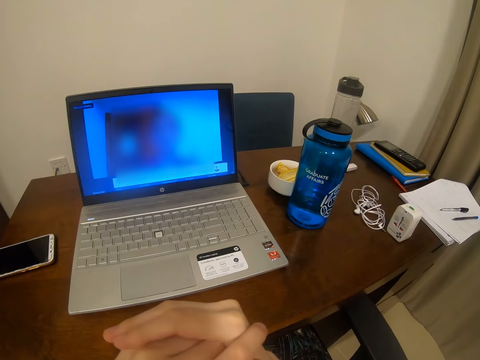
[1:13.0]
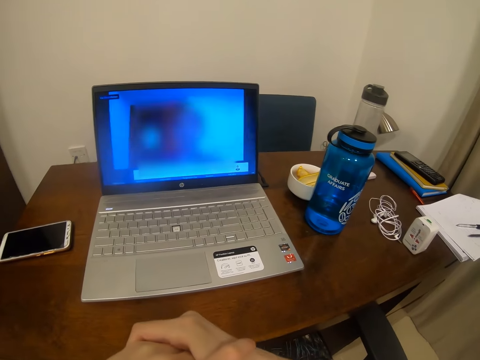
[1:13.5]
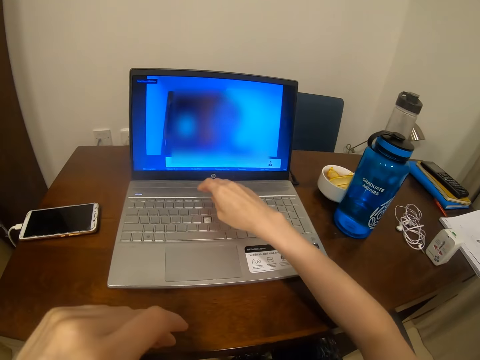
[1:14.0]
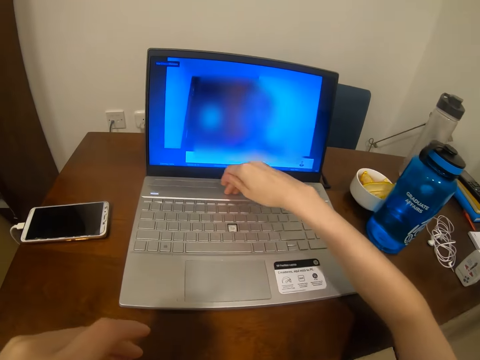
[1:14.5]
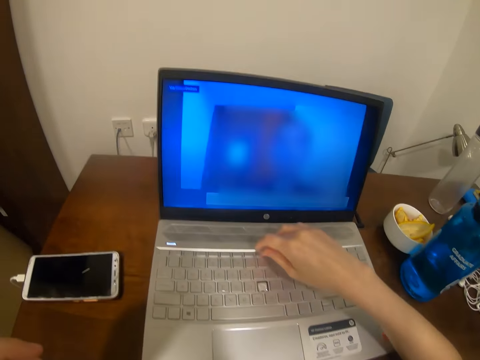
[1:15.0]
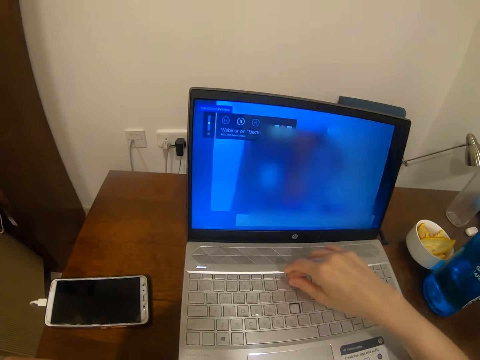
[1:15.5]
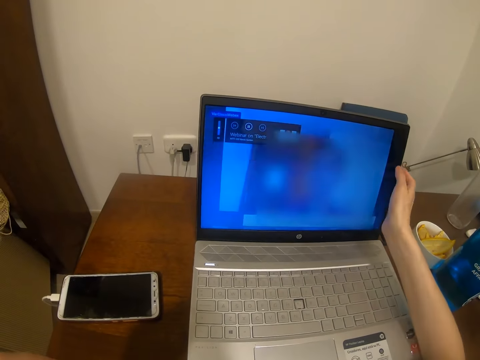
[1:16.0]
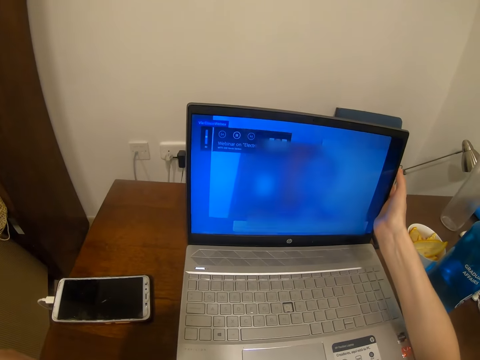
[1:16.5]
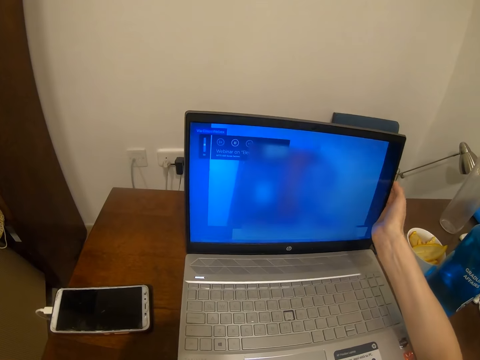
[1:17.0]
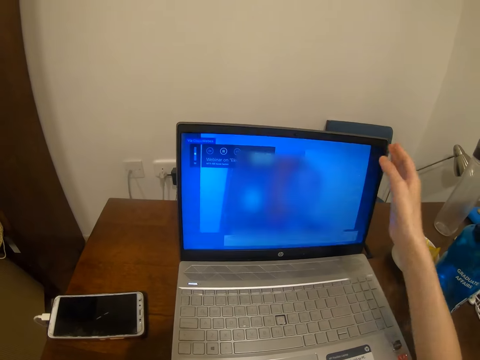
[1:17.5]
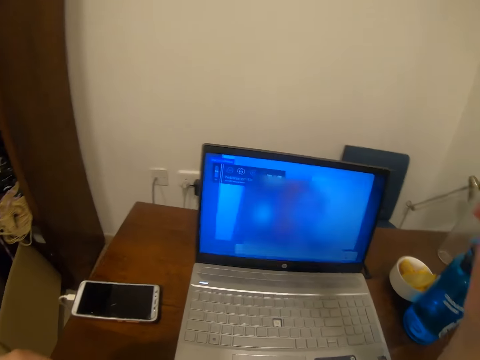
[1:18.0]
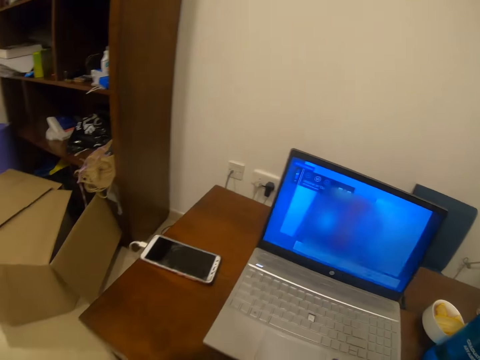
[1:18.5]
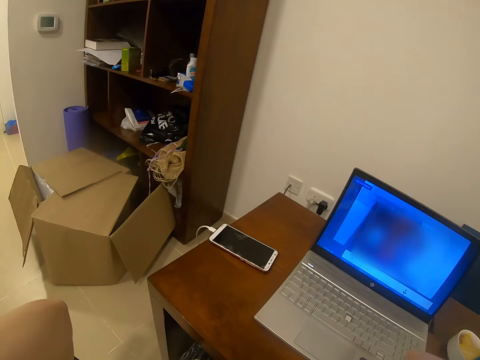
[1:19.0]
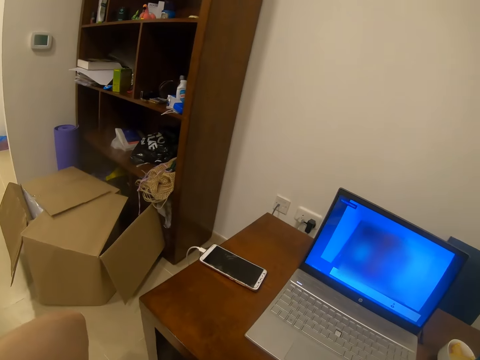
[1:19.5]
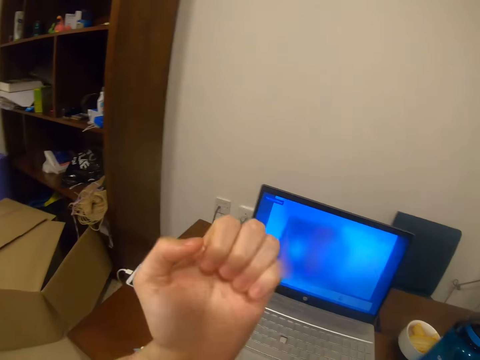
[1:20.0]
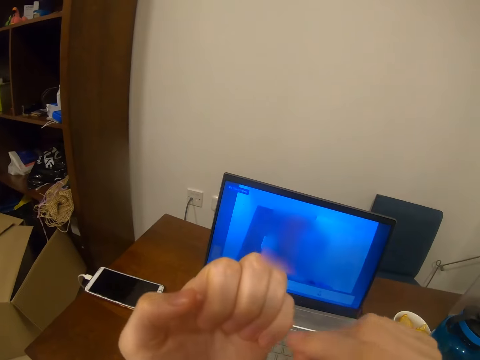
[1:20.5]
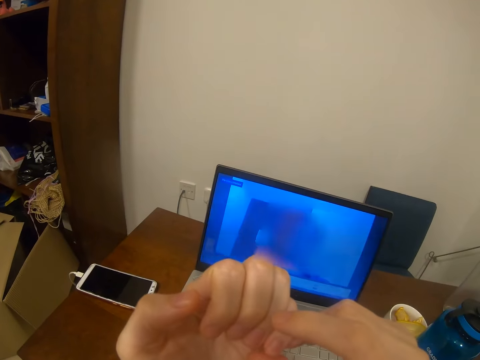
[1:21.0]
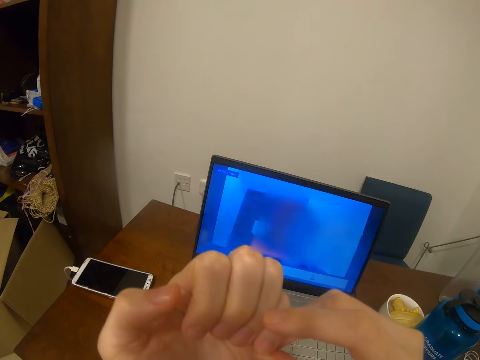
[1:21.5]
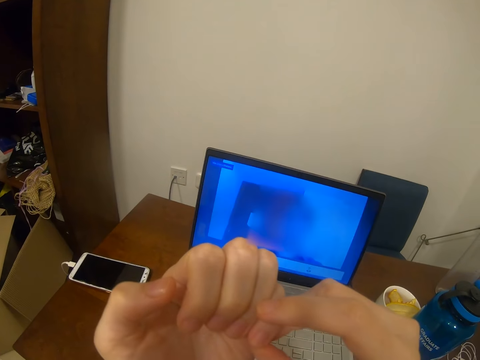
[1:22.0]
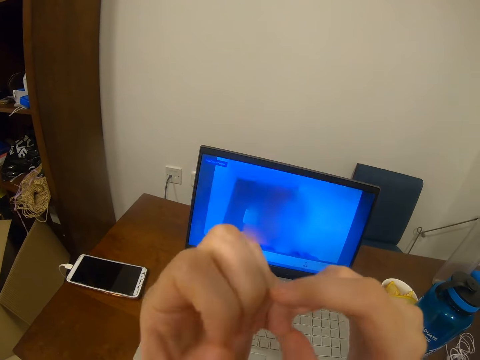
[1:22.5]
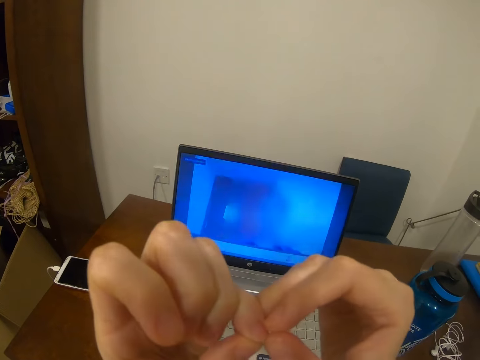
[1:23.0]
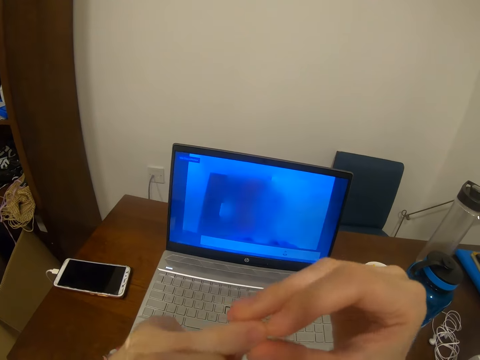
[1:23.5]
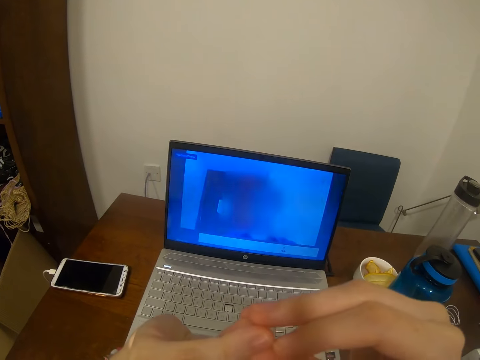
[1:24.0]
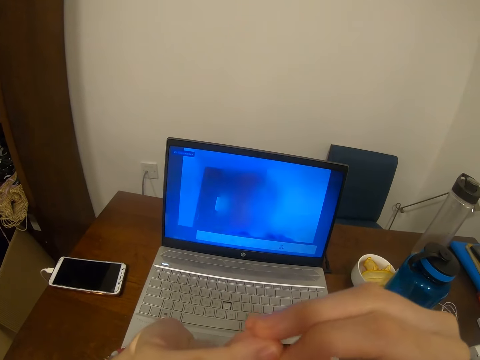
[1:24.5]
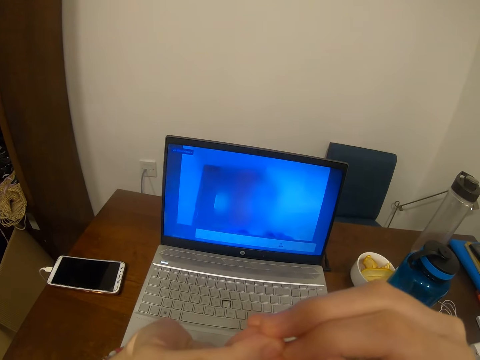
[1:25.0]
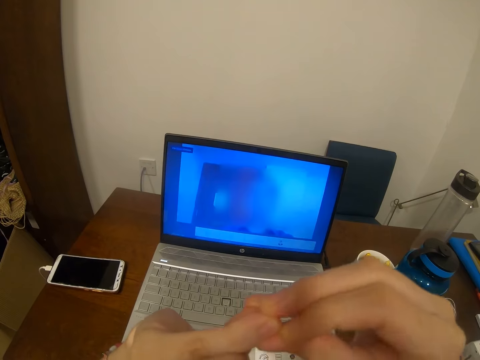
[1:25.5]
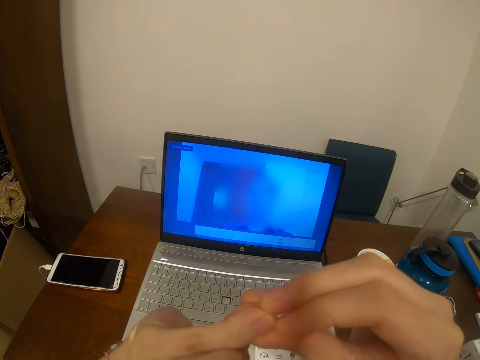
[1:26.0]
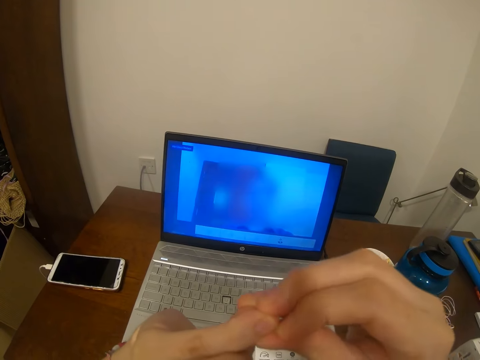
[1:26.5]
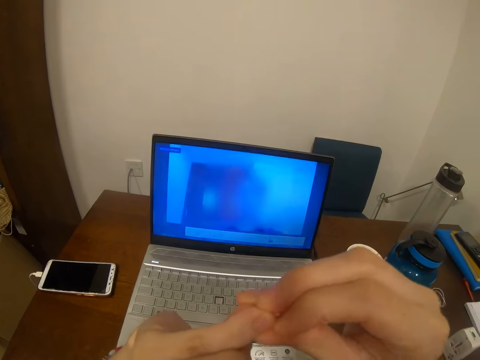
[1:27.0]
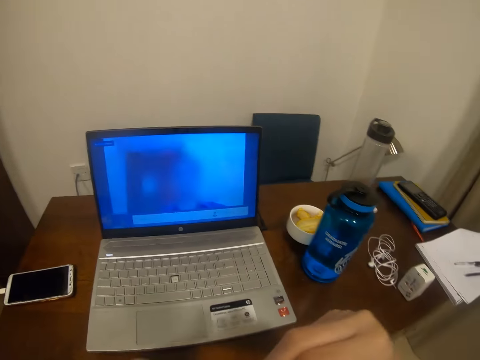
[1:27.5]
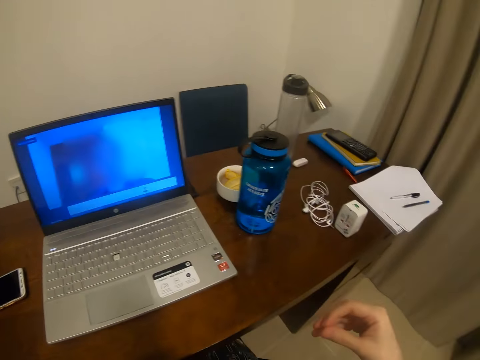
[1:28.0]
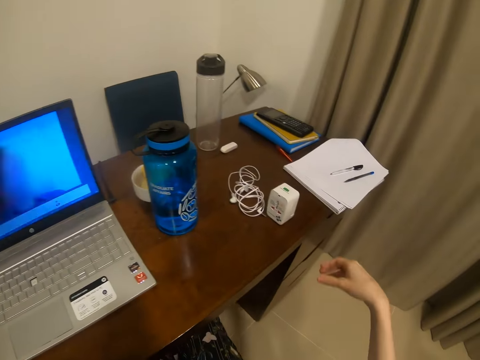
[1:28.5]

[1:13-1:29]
The camera wearer touches the laptop keyboard with the right hand. She touches the laptop screen with the right hand. She raises her right hand. She looks at her left hand nails. She moves her fingers.

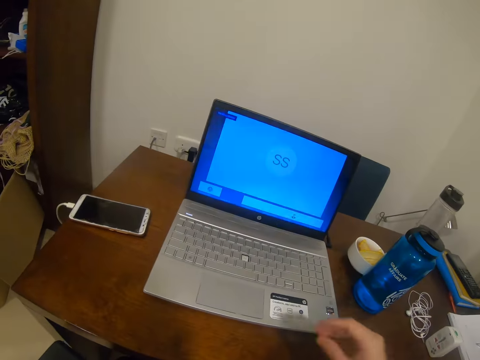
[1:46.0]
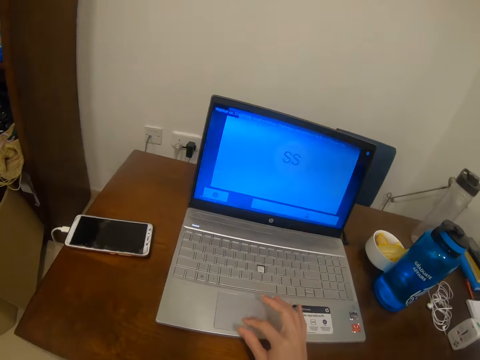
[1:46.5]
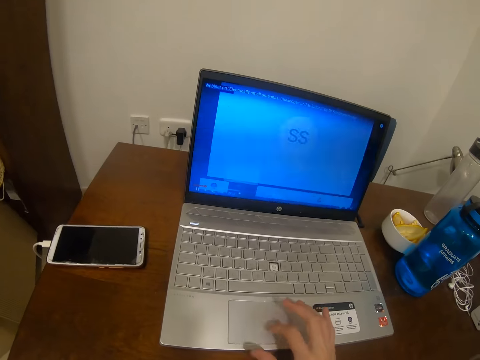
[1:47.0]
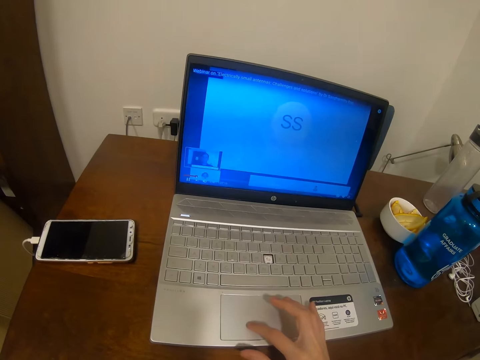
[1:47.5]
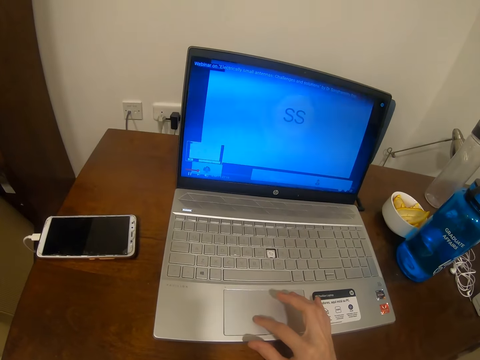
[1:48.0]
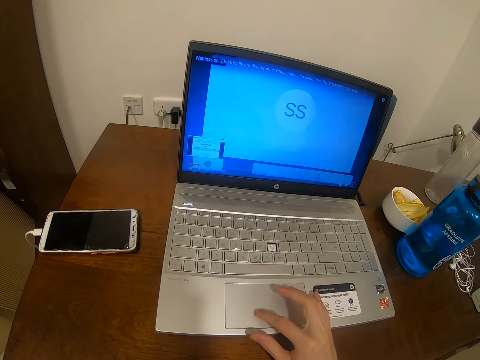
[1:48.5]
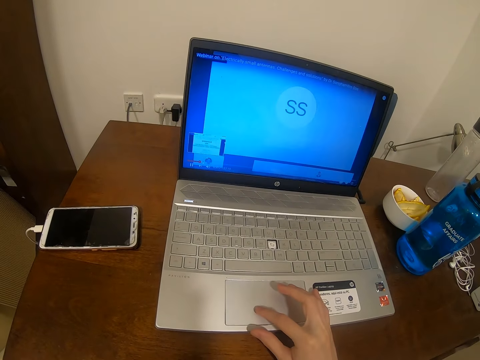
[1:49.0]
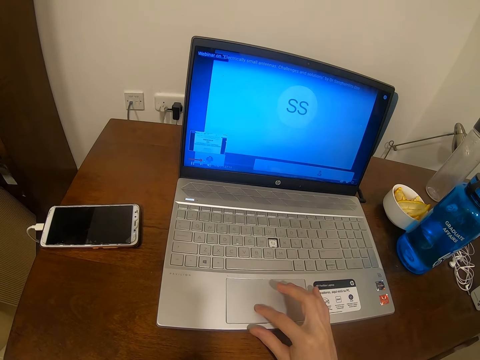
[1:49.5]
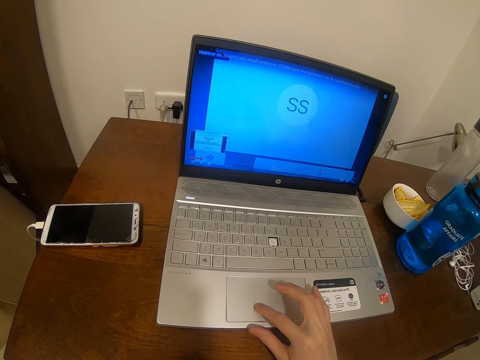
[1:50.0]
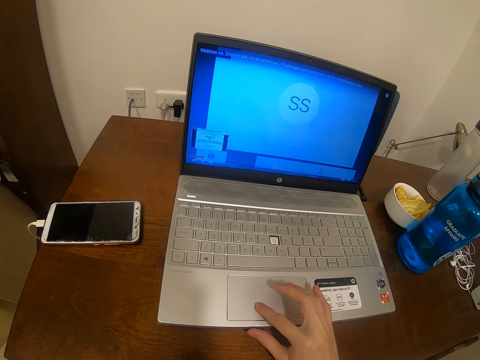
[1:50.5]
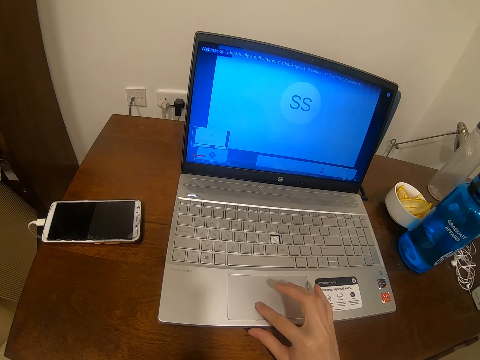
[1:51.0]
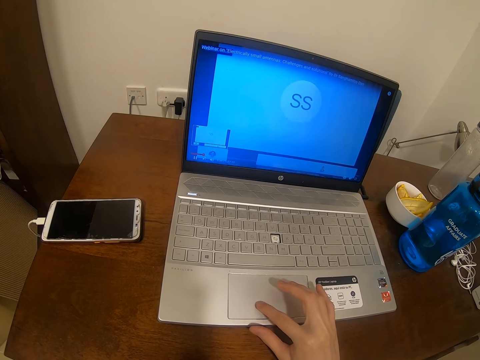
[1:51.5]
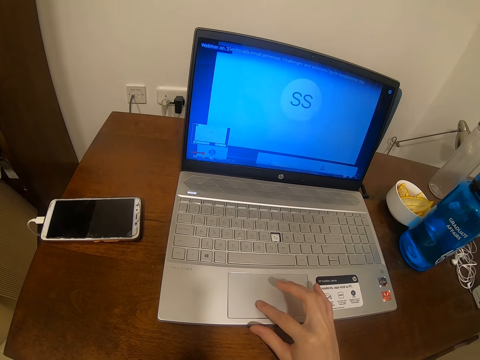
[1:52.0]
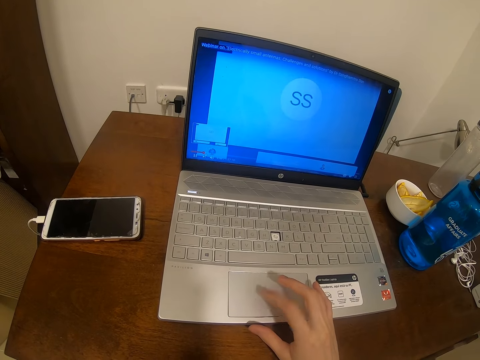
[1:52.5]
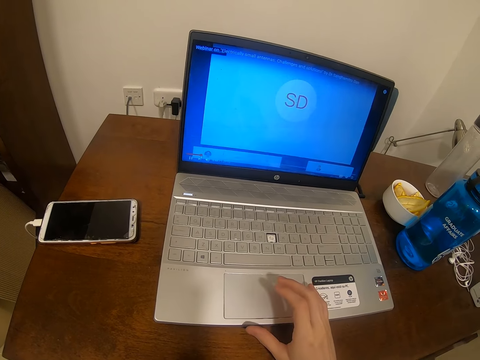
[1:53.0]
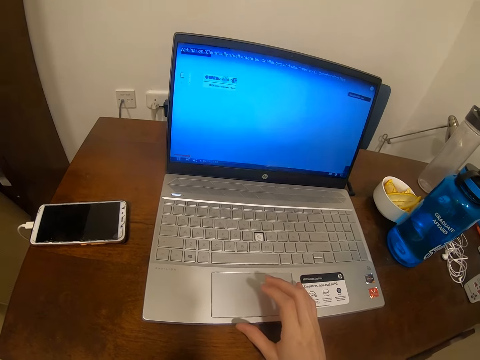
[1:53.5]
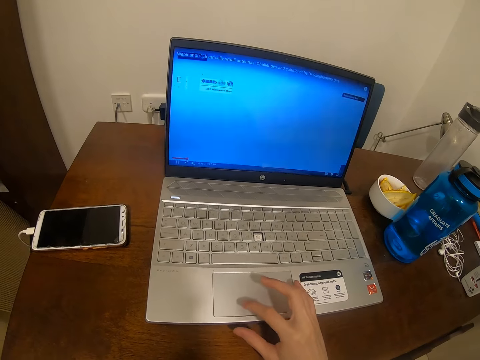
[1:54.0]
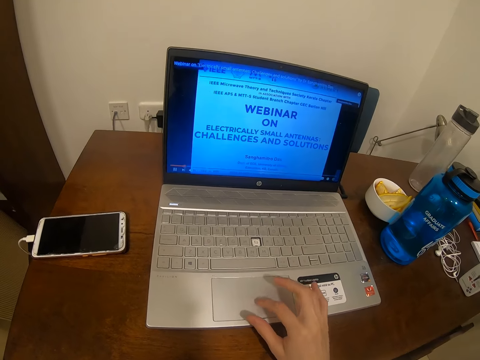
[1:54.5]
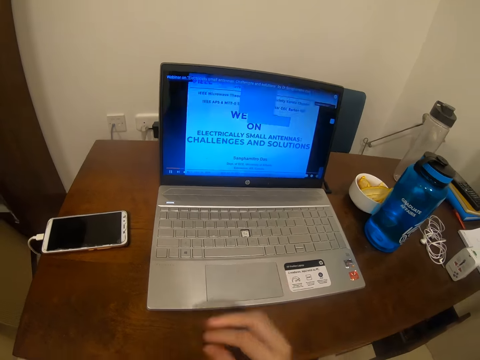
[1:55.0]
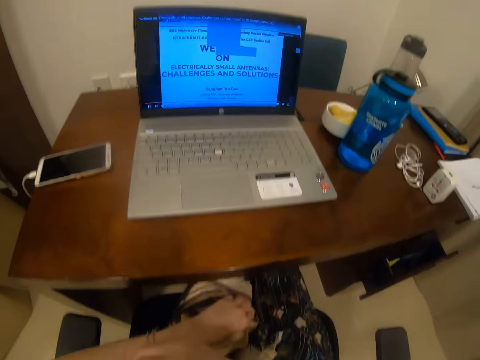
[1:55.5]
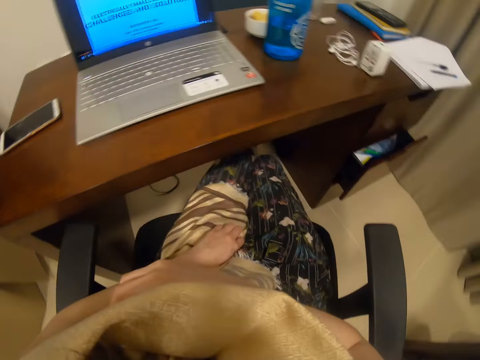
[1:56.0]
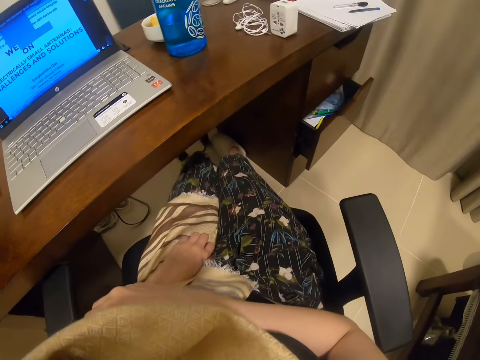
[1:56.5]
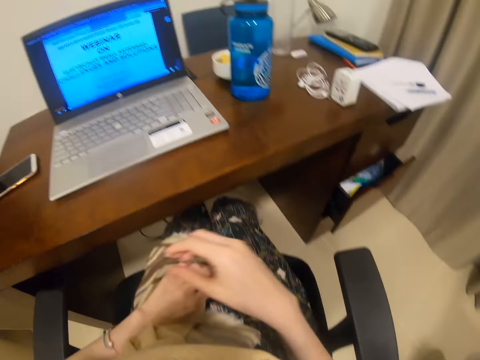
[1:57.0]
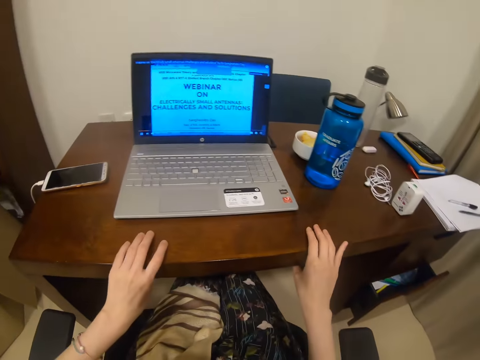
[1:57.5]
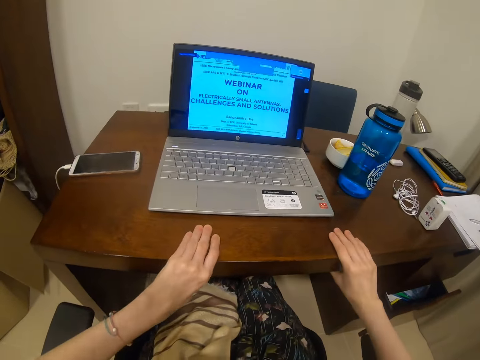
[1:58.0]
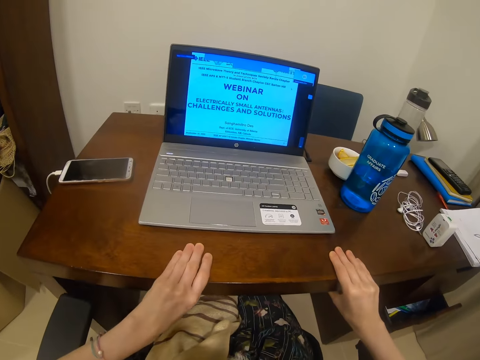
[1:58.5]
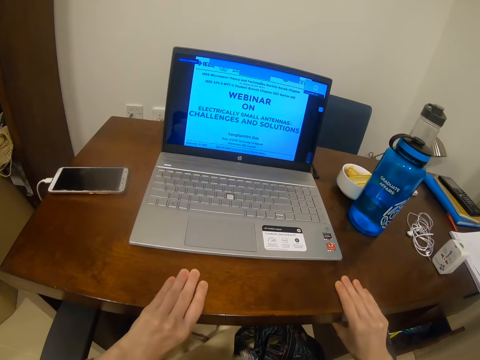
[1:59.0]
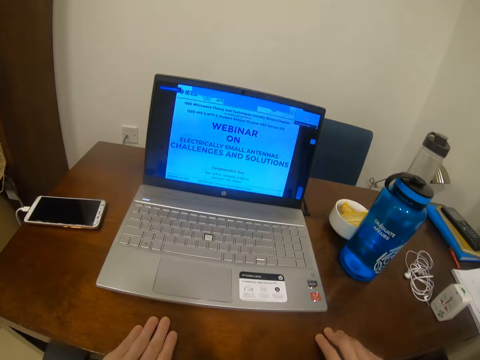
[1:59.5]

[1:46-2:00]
The camera wearer touches the mouse pad with the right hand. She uses the laptop. She taps on the mouse pad with the index finger. She touches the mouse pad with the right hand. She touches her cloth. She moves her legs. She holds the table. She pulls the study table.
